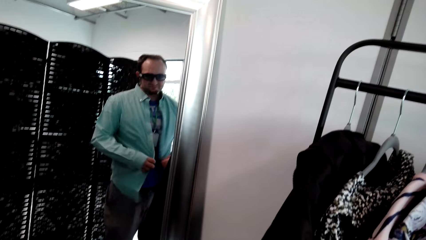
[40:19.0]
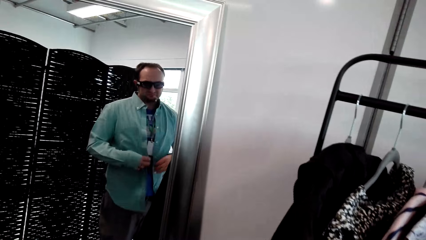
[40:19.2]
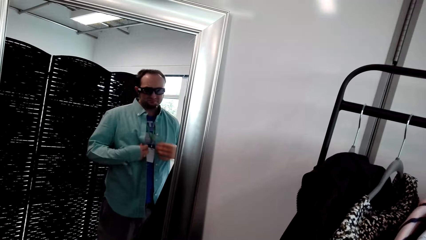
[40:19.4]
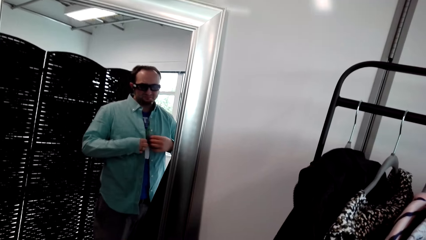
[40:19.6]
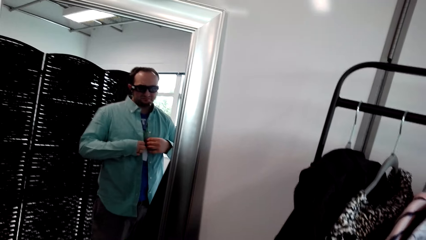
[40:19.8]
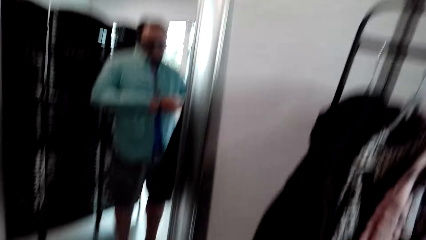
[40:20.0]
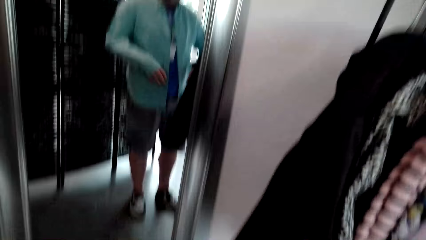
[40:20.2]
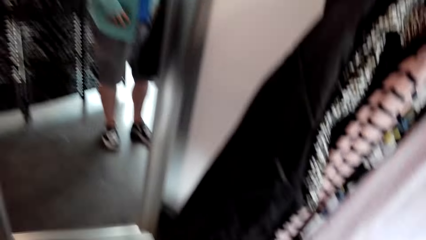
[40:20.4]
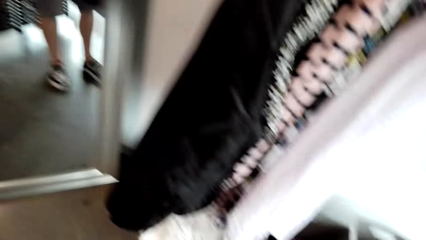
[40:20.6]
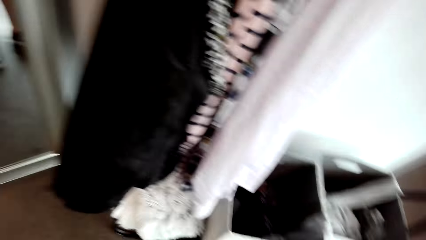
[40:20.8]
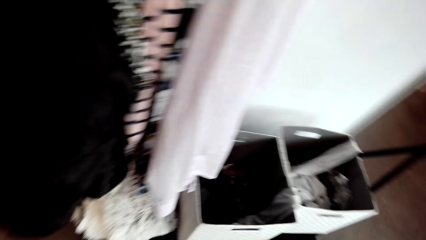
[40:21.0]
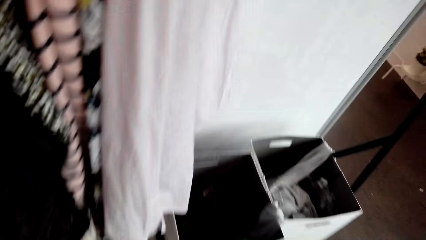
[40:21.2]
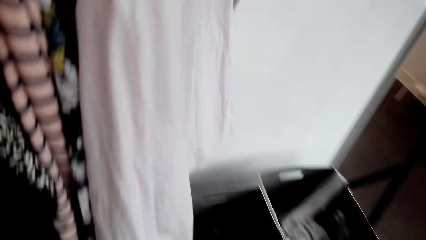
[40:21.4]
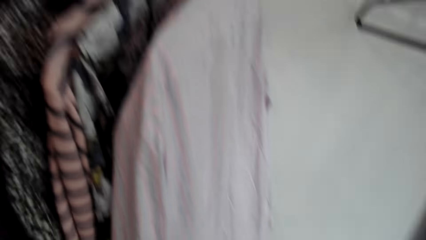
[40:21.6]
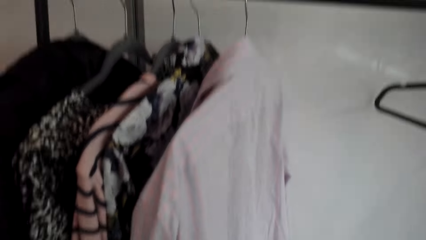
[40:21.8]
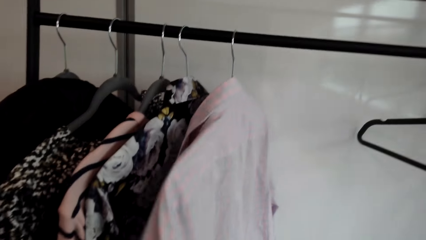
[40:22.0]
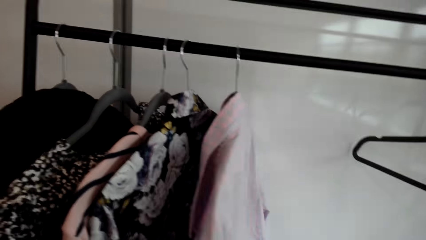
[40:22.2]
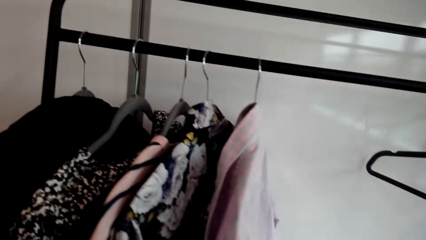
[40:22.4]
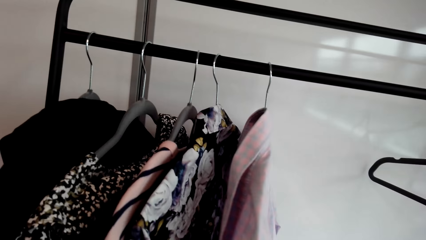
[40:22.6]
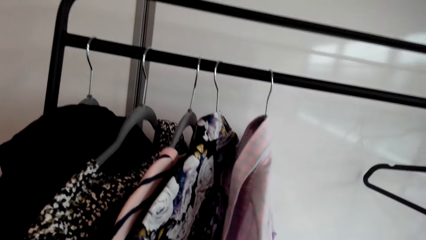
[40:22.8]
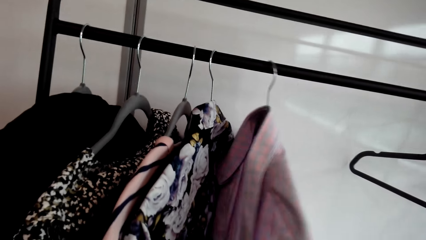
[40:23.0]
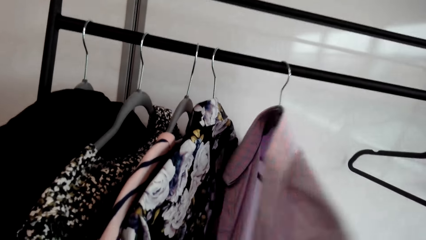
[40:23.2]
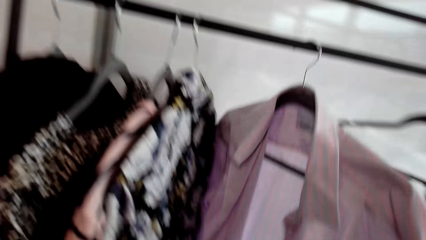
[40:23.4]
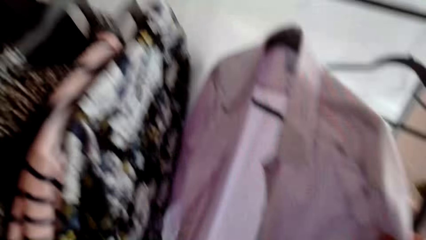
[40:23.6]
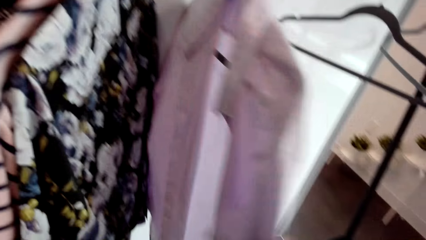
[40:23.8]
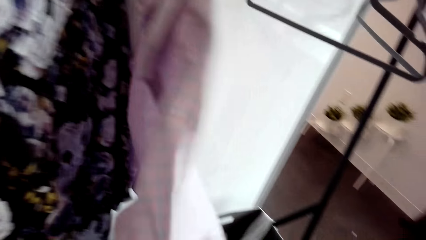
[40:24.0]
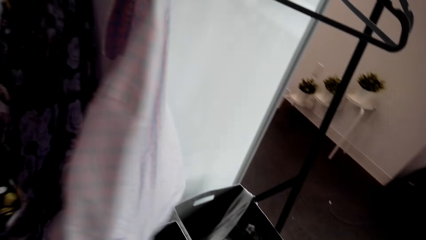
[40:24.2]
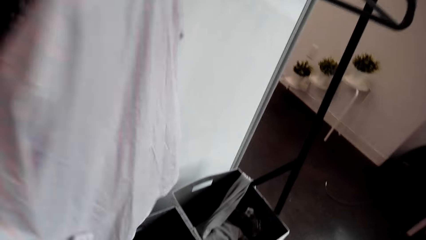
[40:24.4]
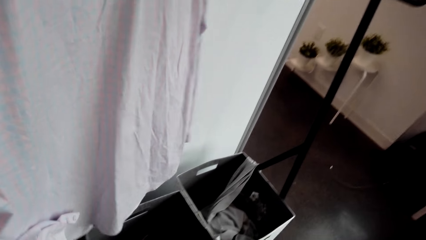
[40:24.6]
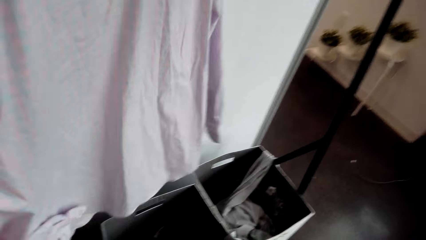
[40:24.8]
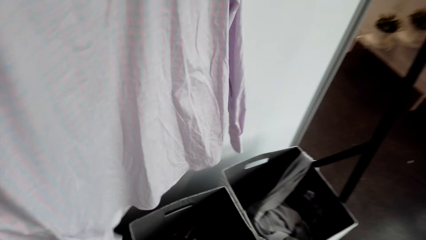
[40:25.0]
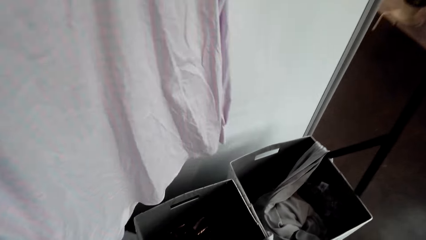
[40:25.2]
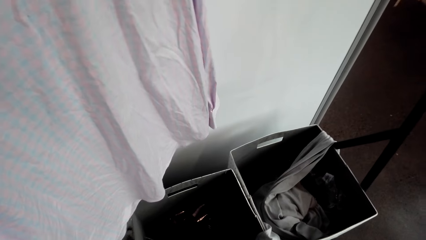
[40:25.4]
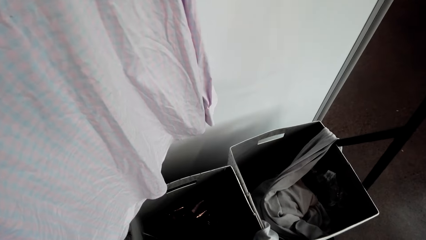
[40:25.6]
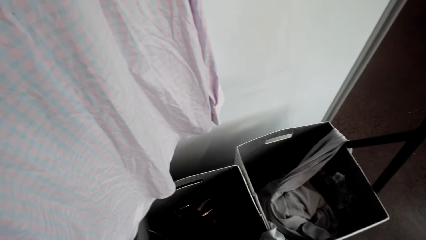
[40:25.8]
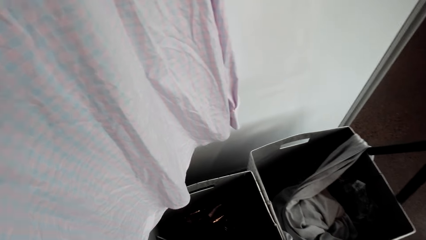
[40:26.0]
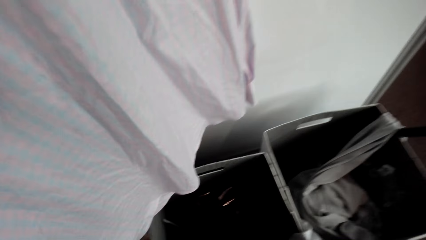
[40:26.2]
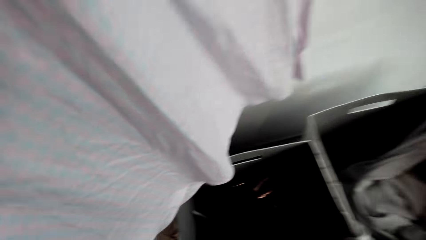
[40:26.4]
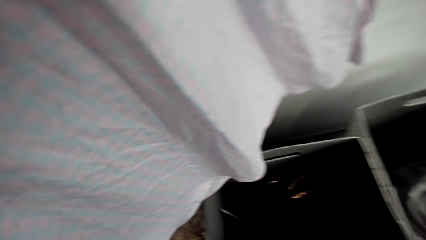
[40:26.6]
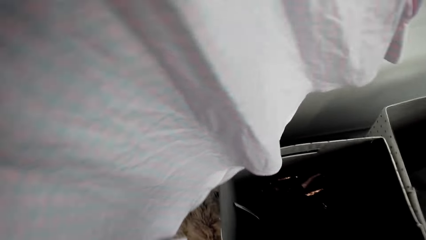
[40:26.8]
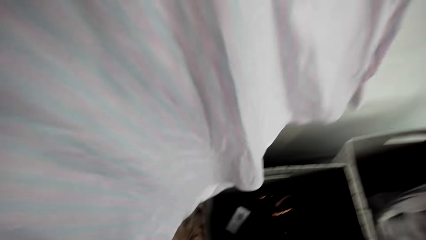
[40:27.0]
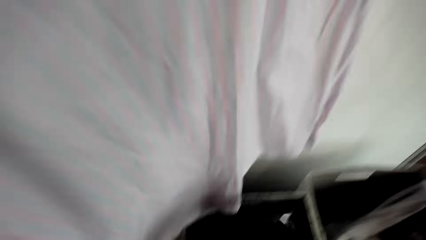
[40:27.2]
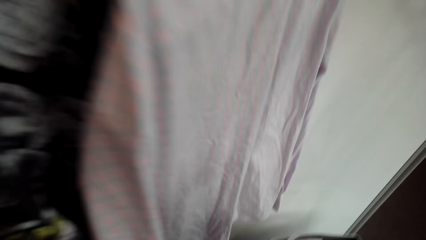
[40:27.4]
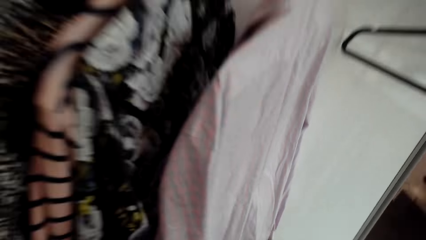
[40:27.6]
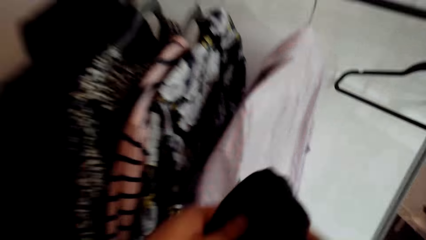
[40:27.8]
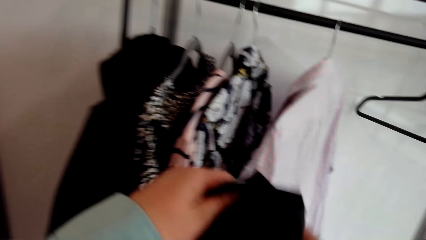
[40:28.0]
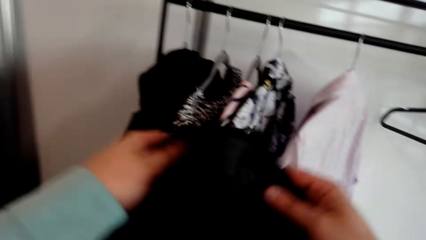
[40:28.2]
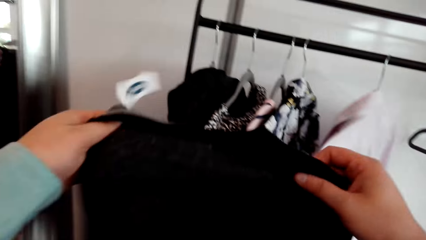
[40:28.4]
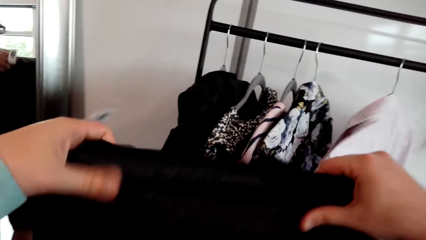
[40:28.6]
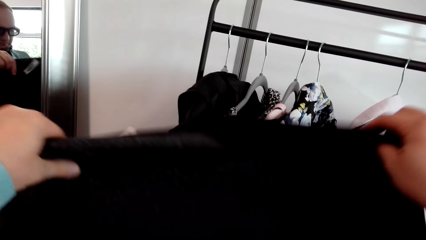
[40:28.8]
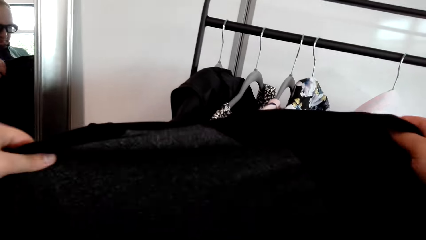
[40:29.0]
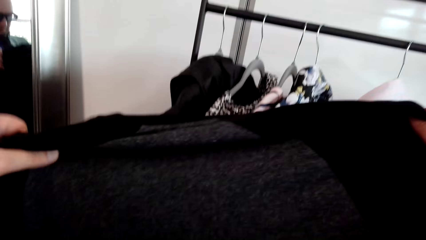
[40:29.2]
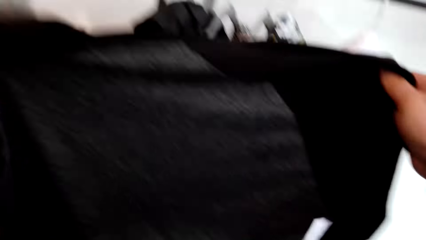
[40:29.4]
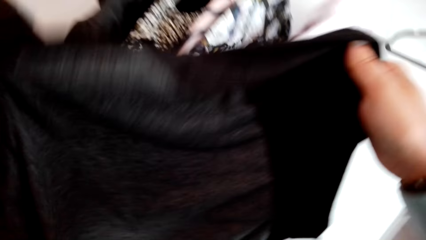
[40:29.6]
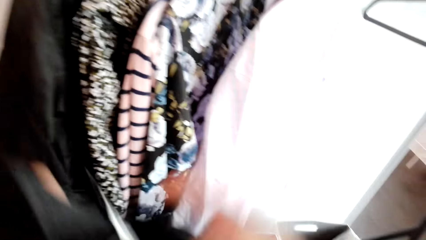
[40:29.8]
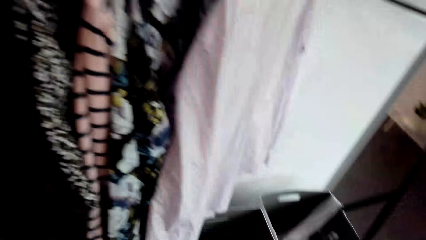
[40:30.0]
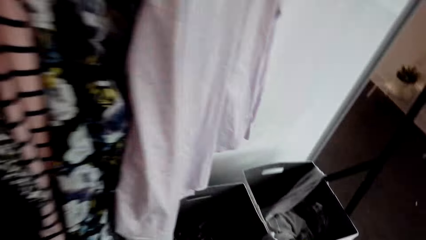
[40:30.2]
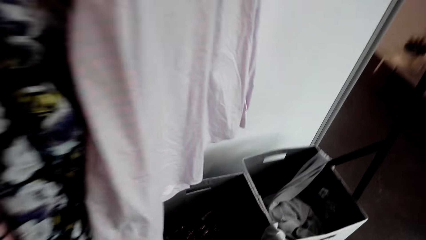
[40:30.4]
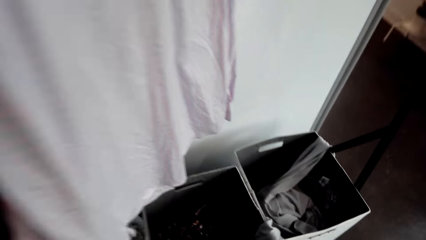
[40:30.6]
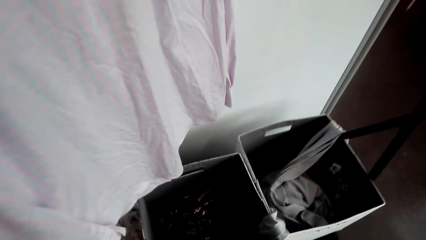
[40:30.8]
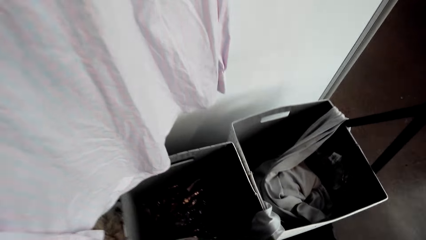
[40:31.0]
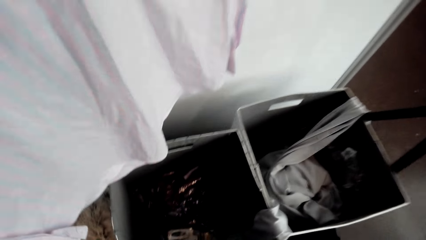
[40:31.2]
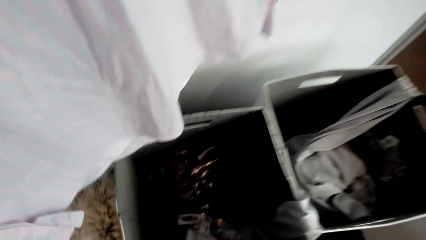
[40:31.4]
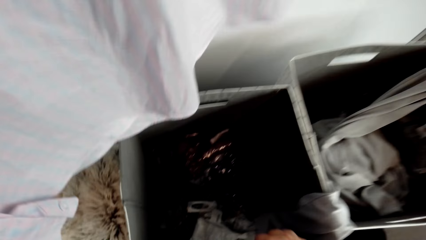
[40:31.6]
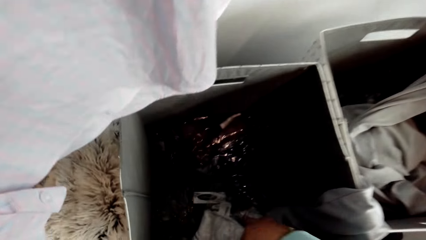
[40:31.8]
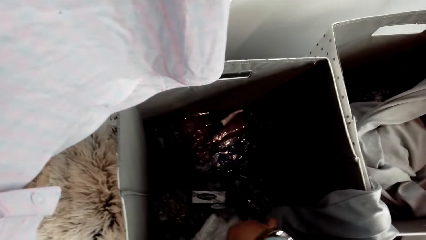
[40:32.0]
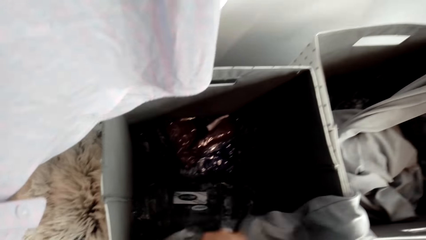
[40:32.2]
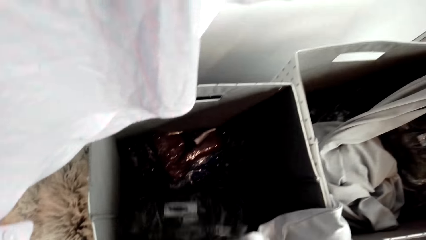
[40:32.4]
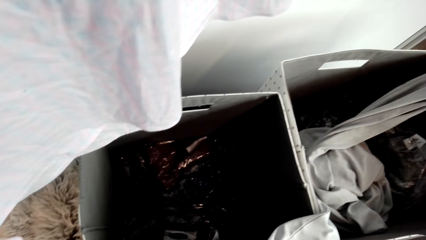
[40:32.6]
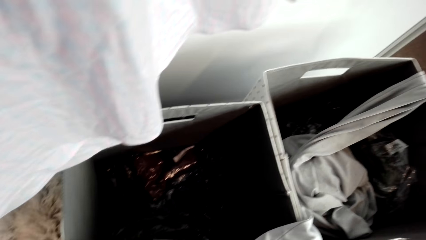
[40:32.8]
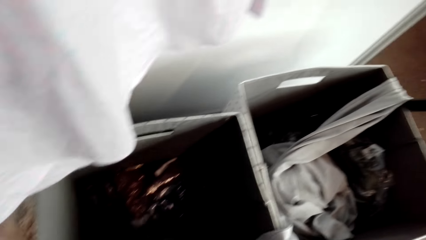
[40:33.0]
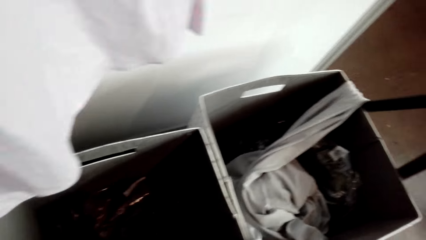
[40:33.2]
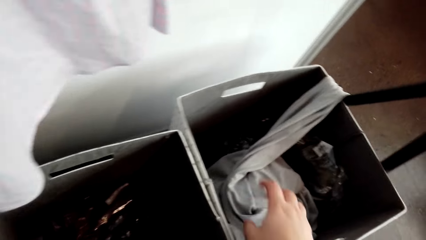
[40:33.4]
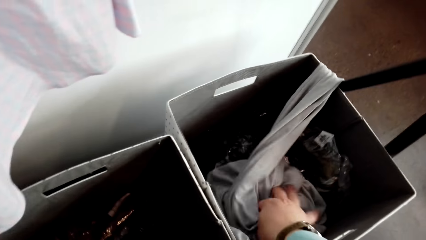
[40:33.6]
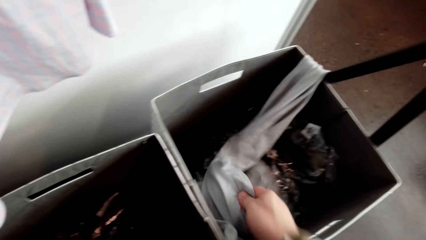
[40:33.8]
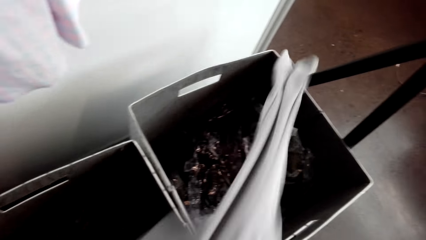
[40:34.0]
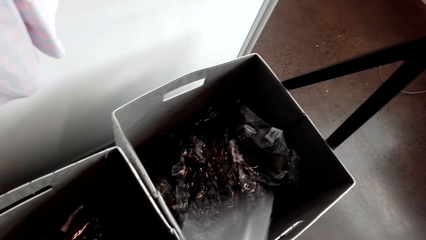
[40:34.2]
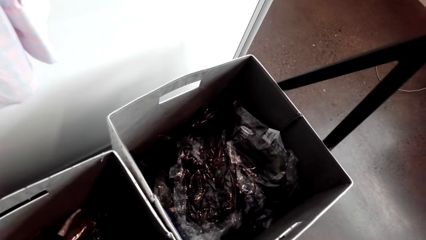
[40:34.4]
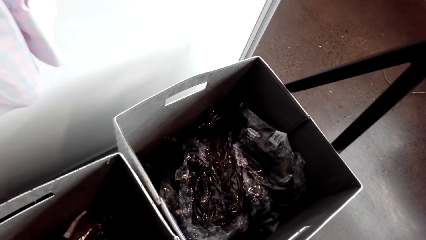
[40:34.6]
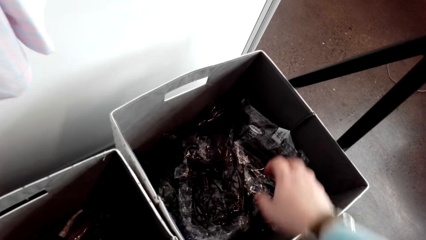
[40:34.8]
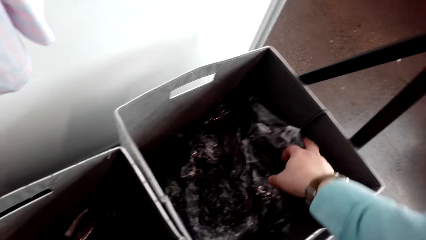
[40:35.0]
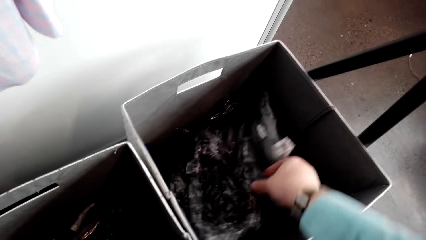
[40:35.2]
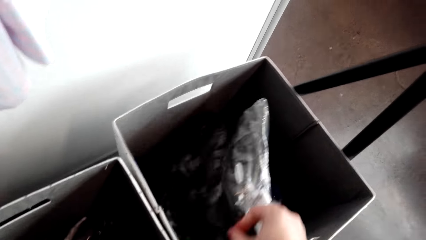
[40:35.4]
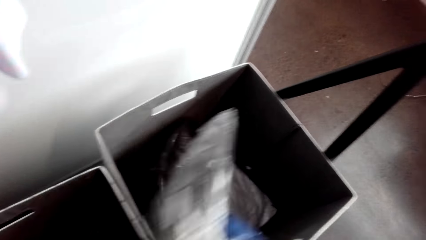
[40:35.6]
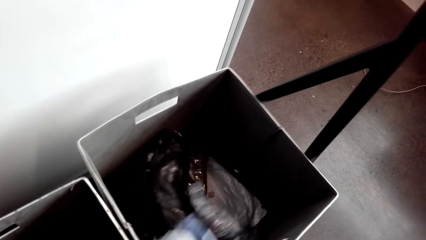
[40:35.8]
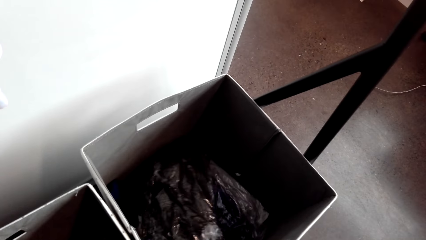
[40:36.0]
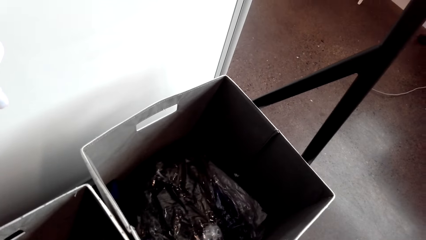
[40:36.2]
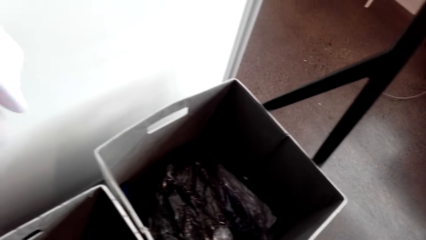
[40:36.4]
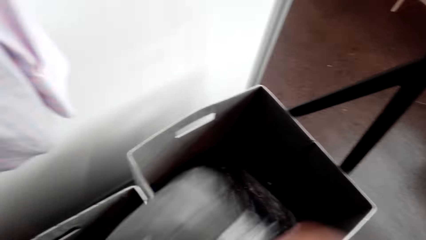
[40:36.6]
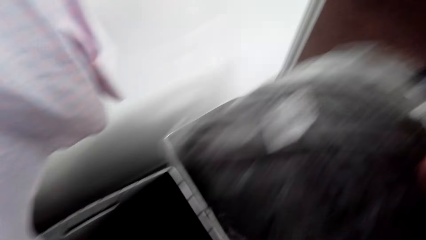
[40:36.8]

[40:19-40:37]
The camera wearer looks around. They touch the cloths. They stare at the shirt. They take a cloth. They lift the cloth. They stare at the cloth. They put the cloth in the laundry basket. They touch a polythene paper in the laundry basket. They pick up the cloth. They pick up the other cloth. They take a package. They stare at the bucket.
